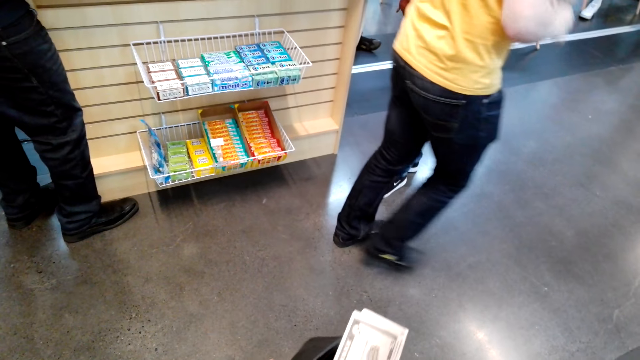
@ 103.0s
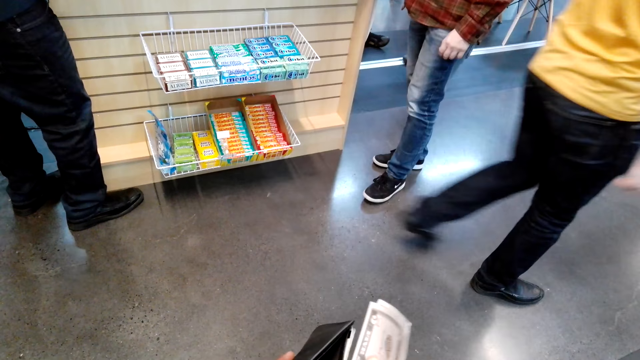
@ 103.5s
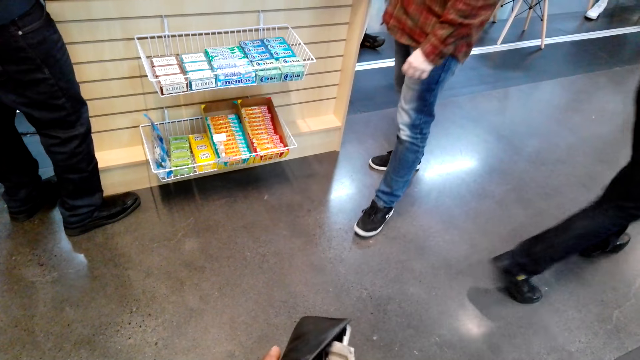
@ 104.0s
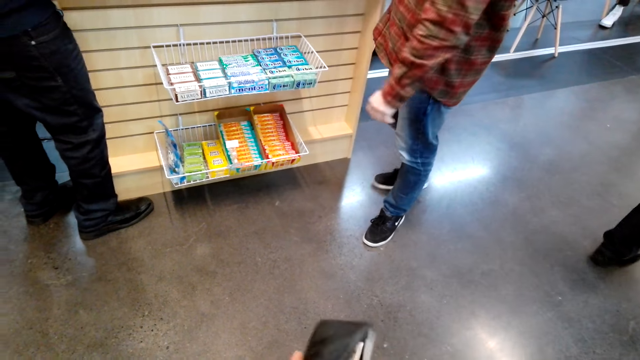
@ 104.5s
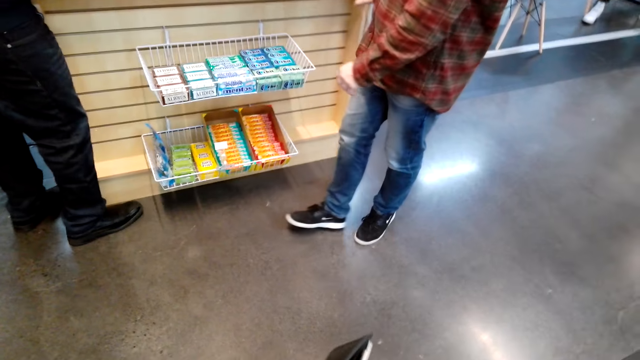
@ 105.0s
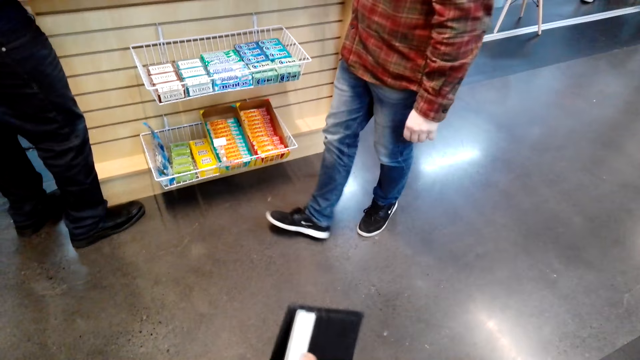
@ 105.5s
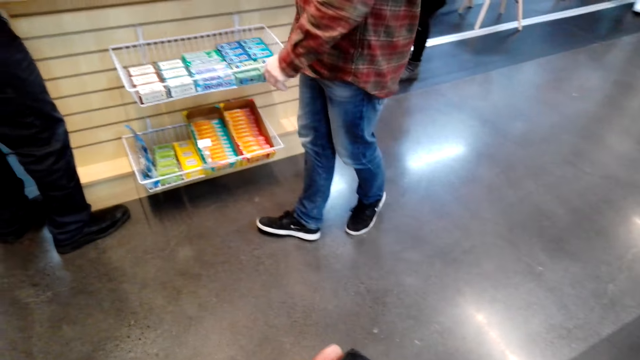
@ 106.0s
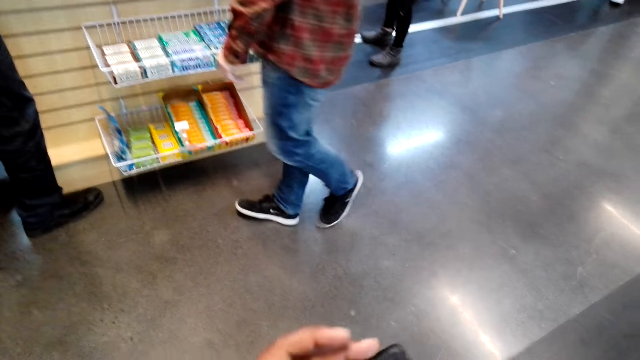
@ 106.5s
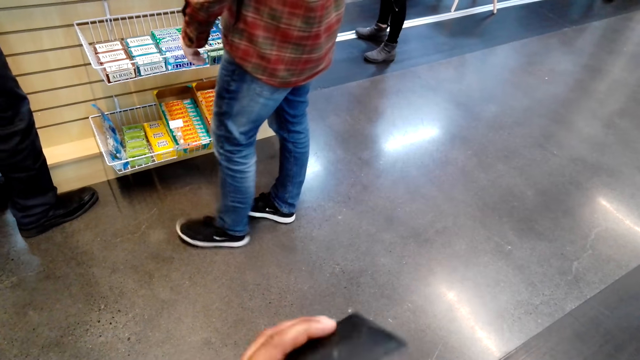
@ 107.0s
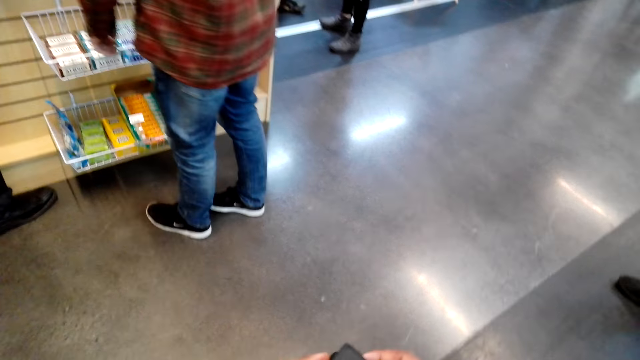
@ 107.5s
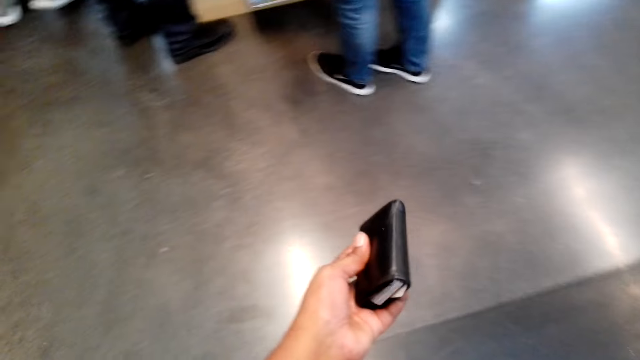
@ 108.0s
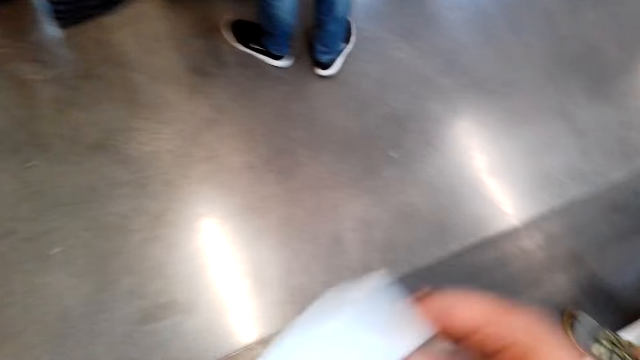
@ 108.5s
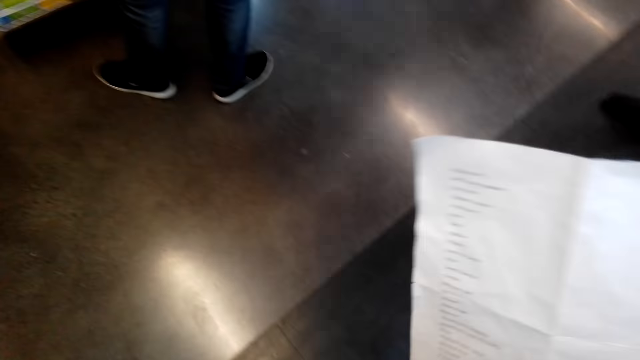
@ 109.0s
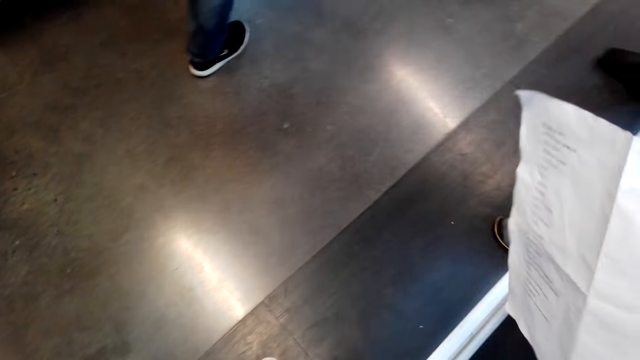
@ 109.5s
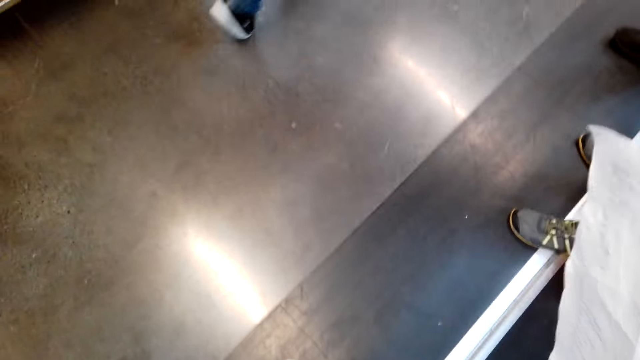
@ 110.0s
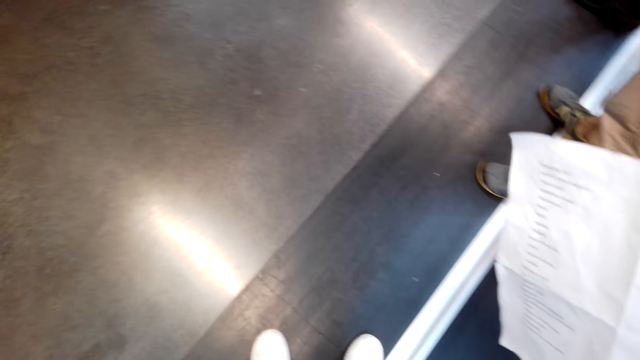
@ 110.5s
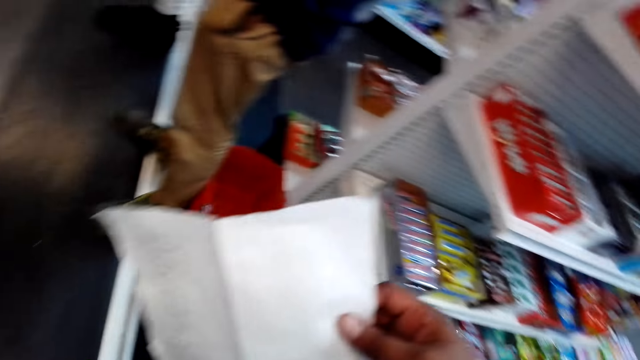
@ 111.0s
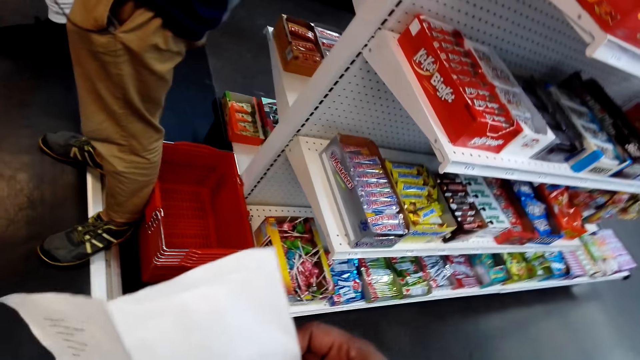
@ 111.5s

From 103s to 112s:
The camera wearer puts the cash in the wallet. He takes paper from under his hand.

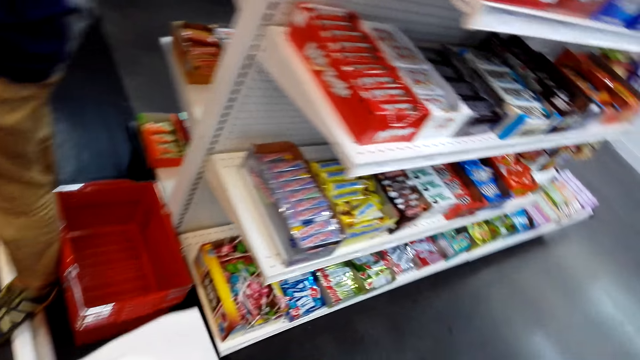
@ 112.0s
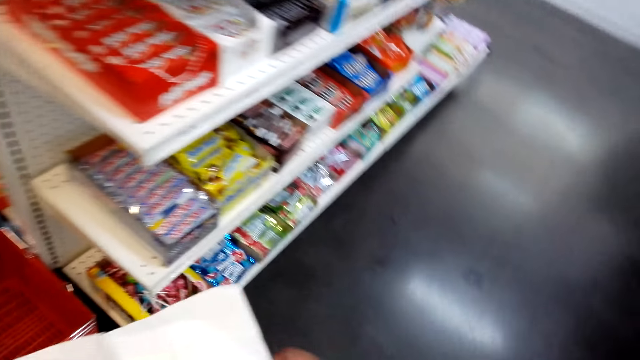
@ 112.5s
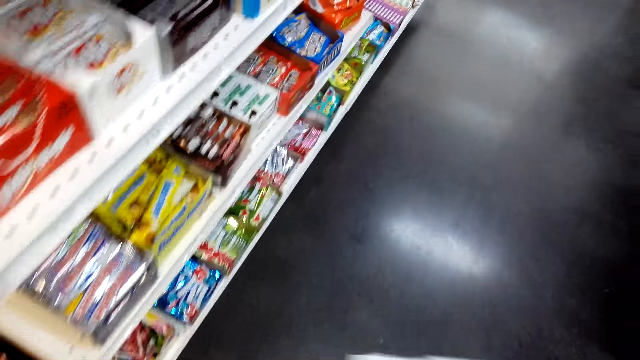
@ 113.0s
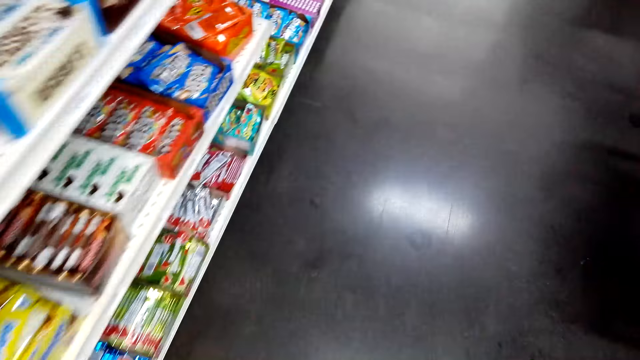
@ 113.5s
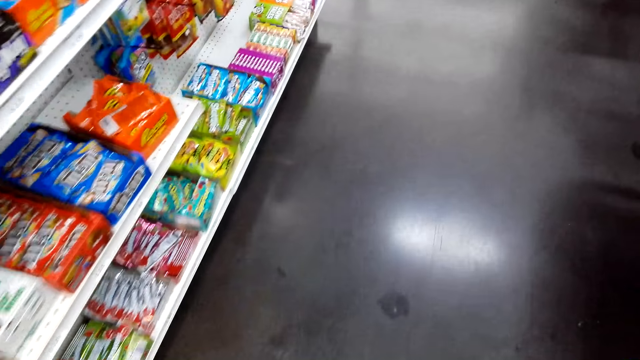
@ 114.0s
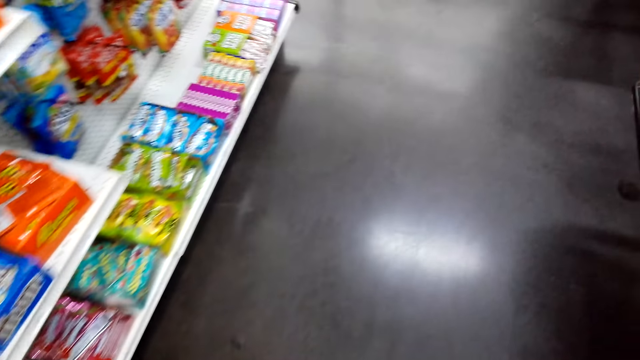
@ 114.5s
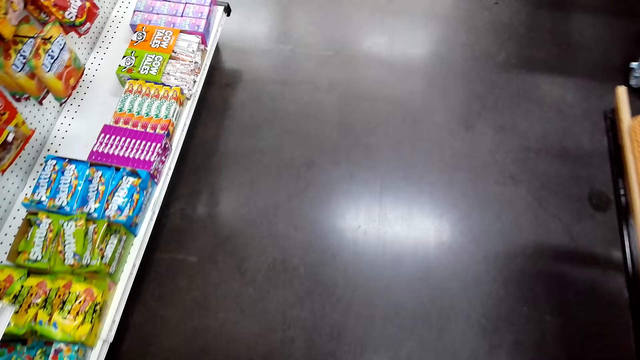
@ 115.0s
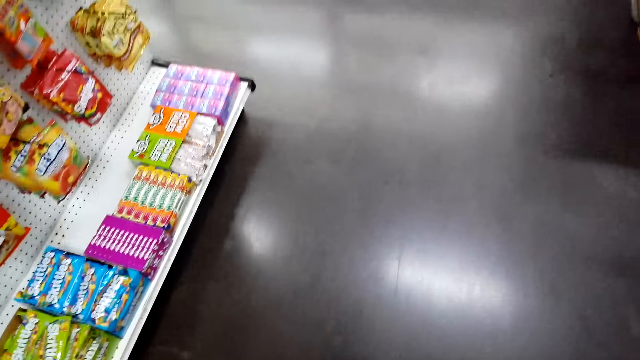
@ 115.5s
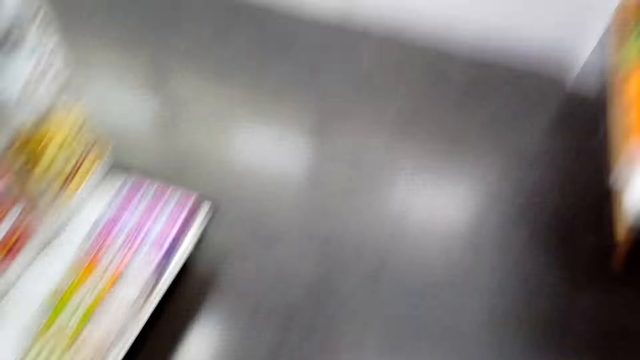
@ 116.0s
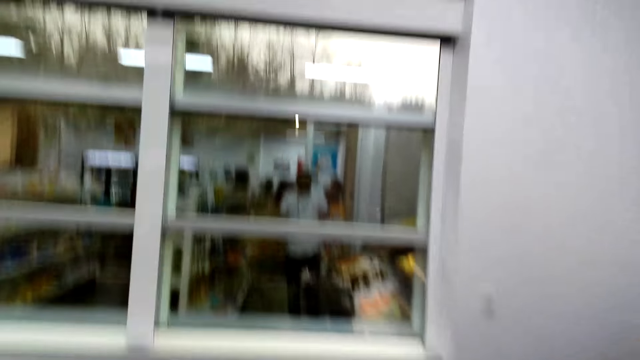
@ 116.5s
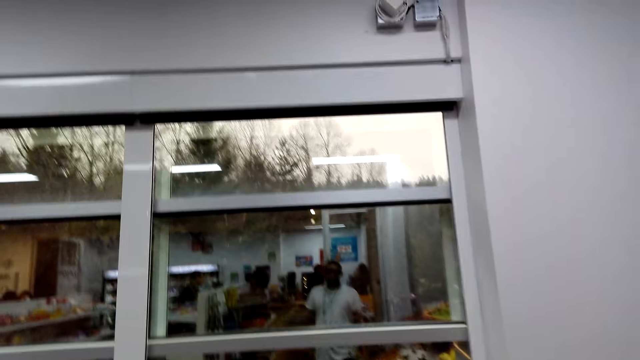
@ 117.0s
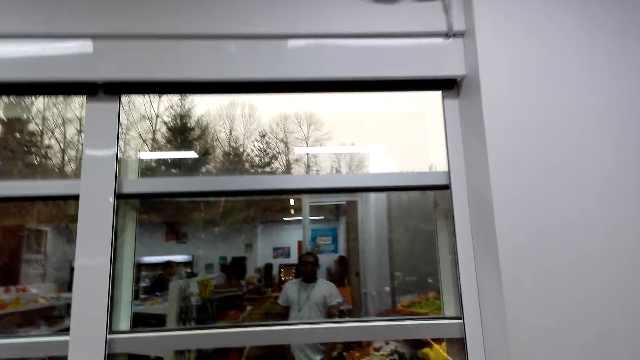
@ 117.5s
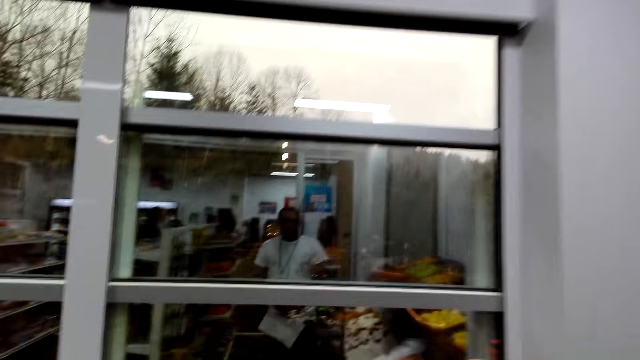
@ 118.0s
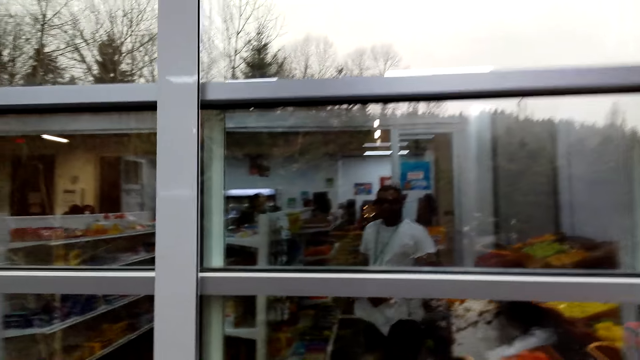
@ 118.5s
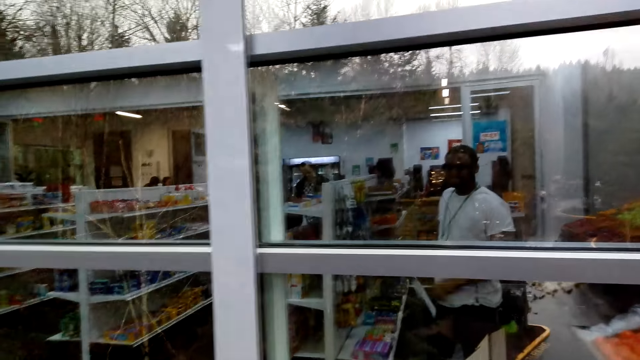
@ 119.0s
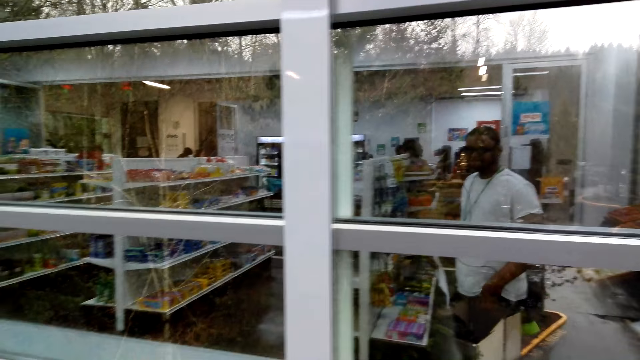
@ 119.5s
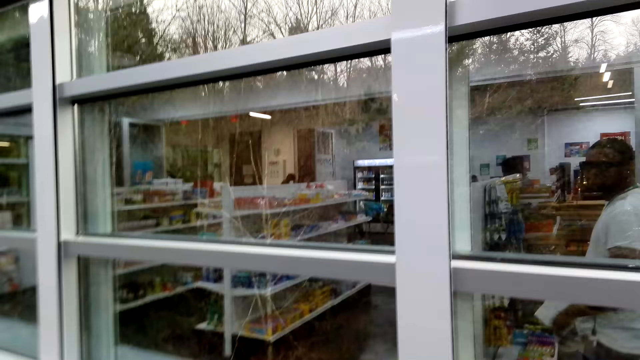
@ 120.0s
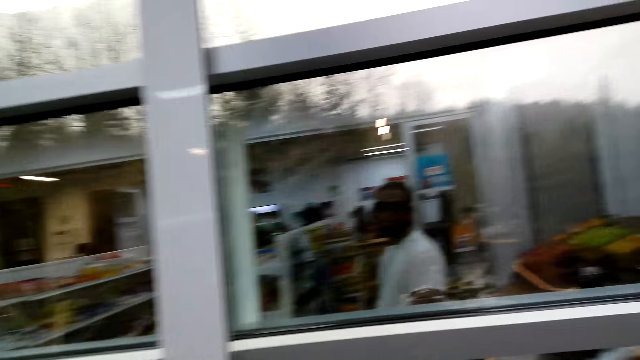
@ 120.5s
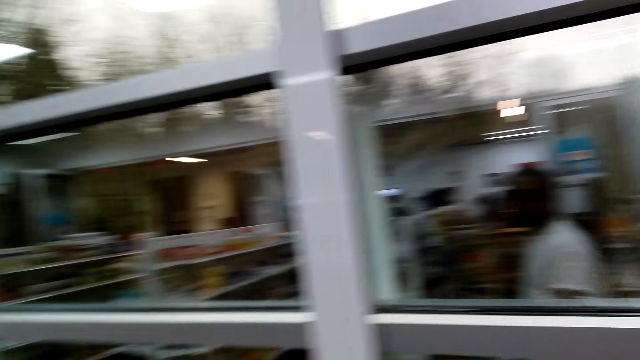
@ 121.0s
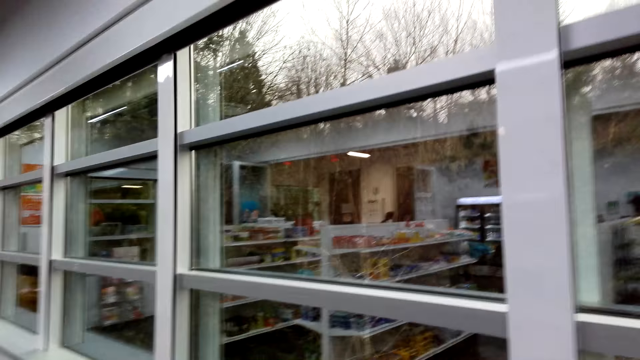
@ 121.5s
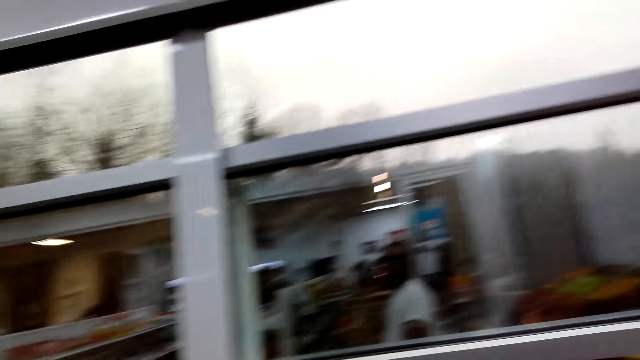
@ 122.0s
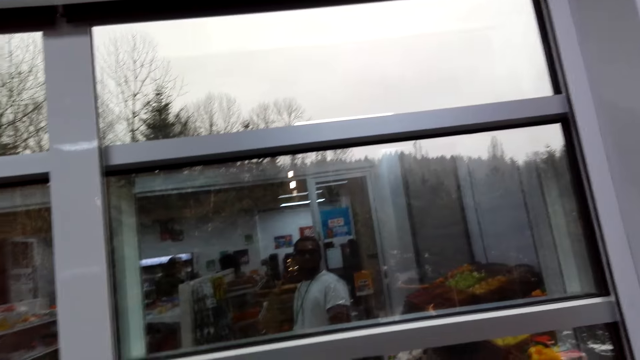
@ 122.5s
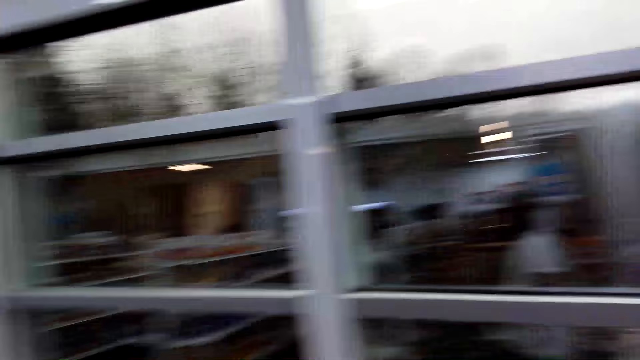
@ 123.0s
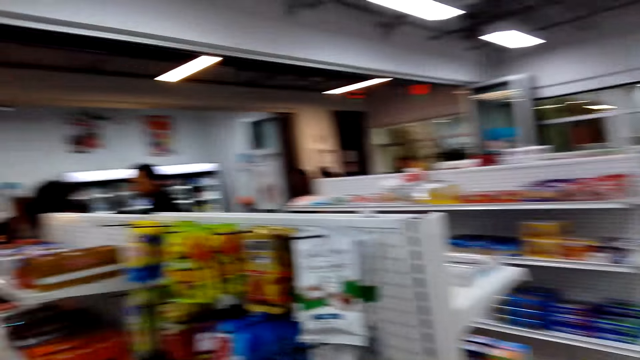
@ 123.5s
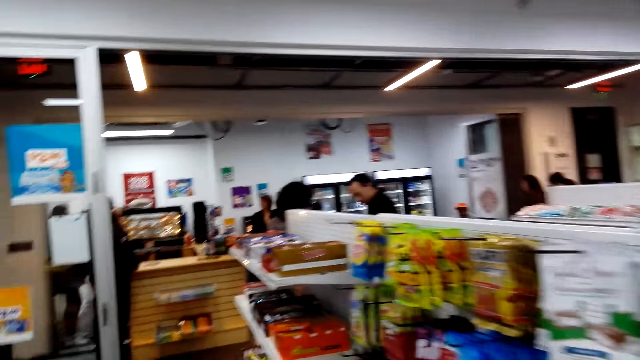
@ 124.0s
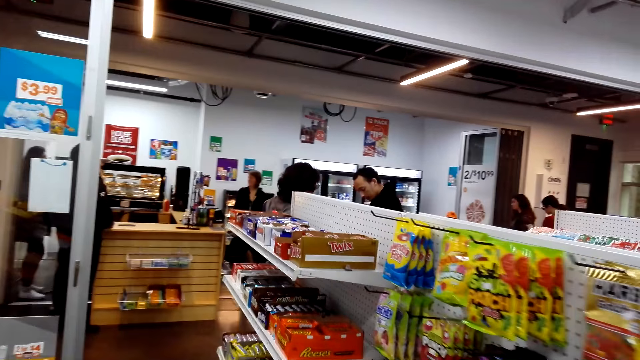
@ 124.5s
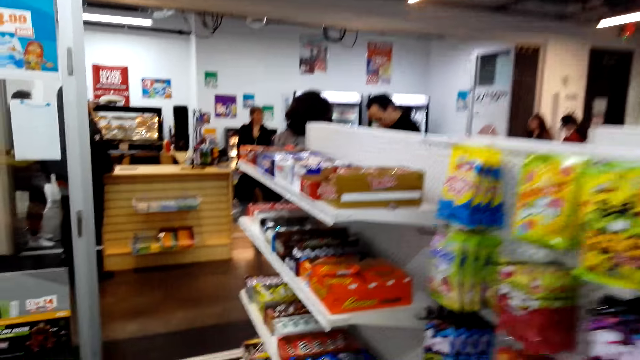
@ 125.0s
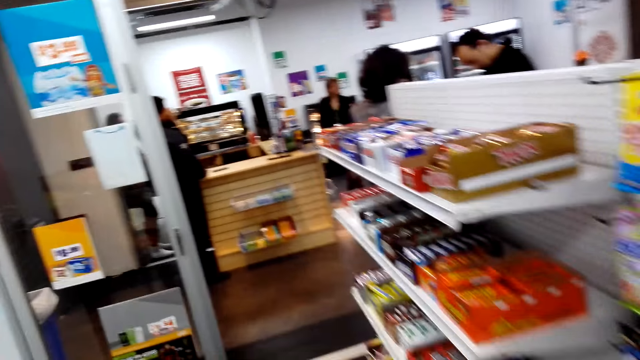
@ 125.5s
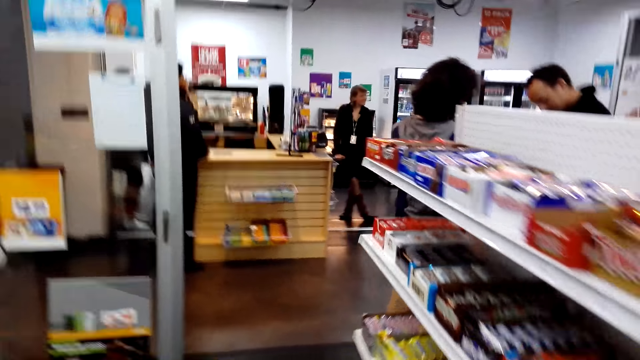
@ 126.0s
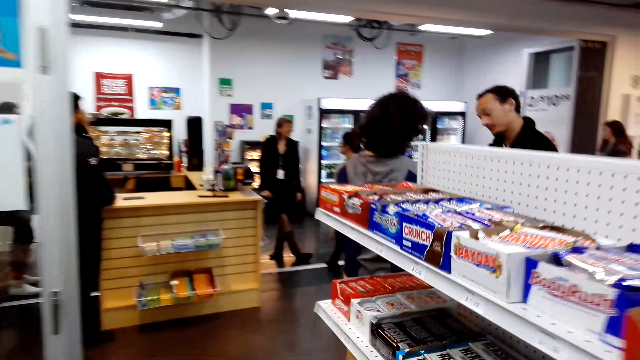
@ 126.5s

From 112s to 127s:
The camera wearer walks around the store. They stand. They walk around.
